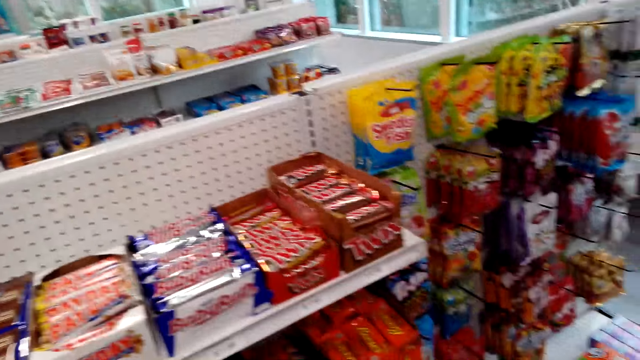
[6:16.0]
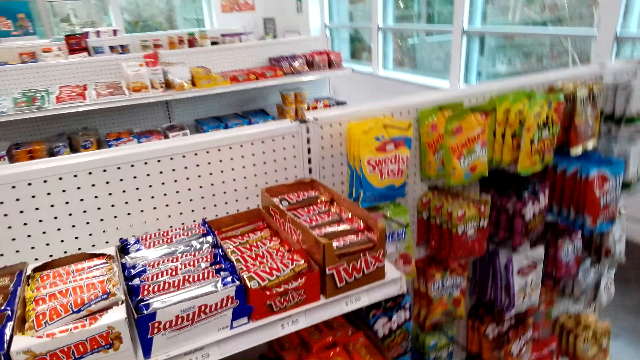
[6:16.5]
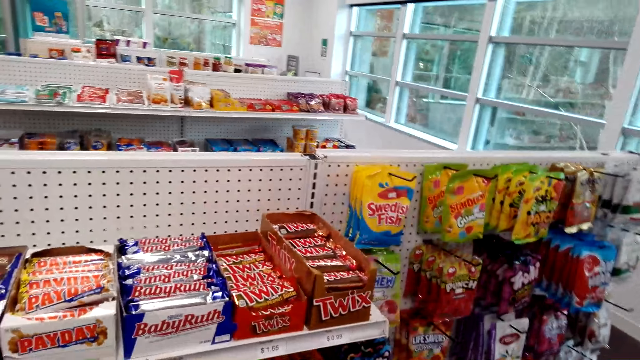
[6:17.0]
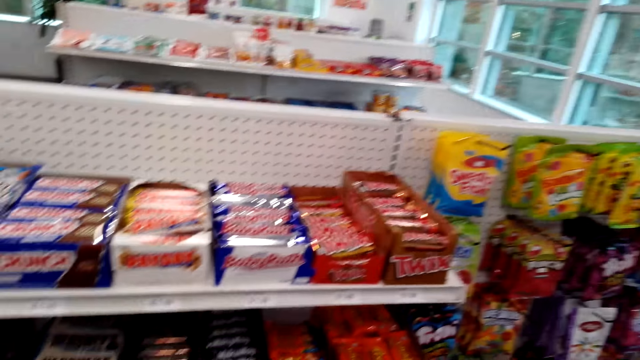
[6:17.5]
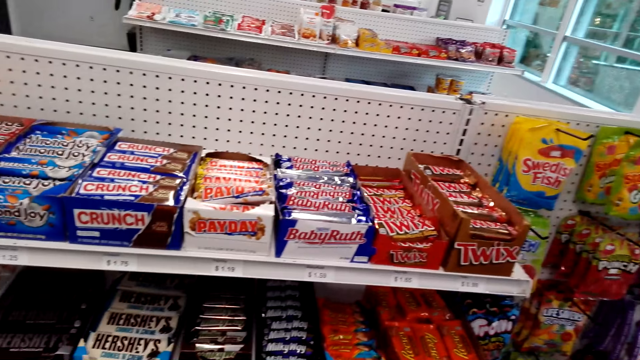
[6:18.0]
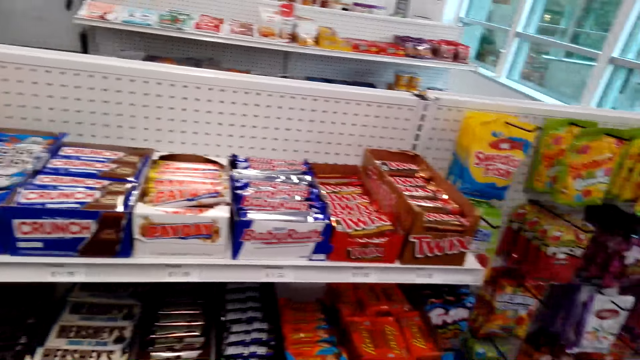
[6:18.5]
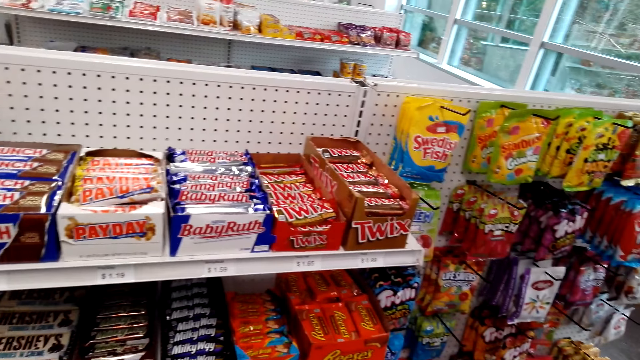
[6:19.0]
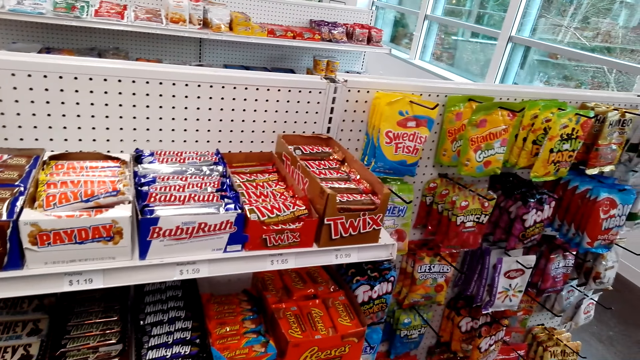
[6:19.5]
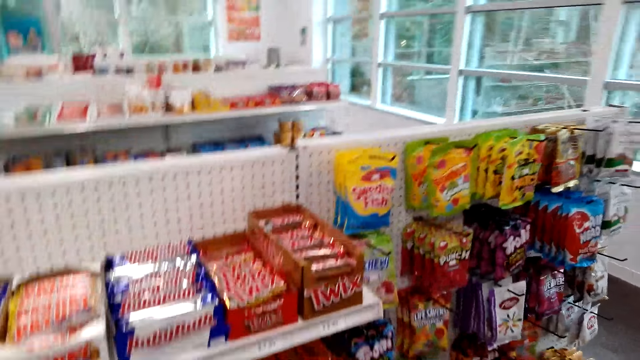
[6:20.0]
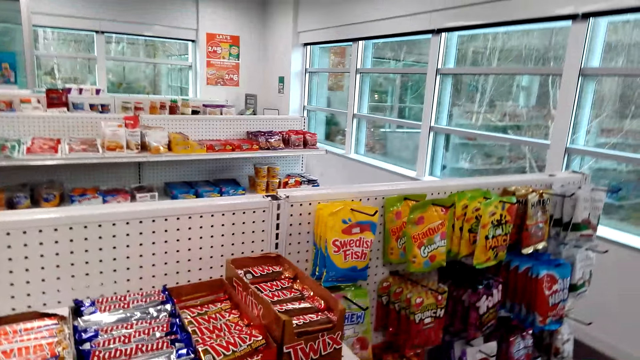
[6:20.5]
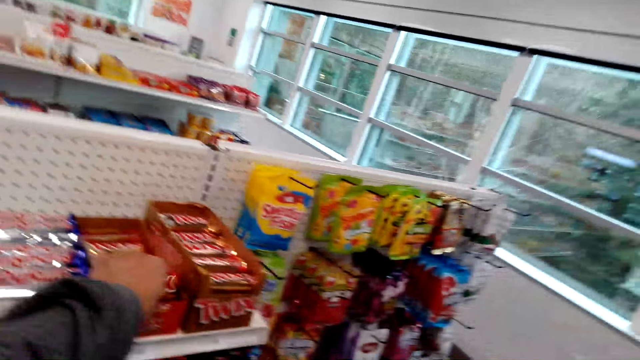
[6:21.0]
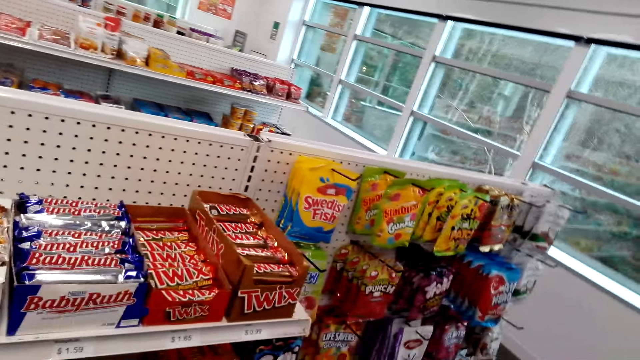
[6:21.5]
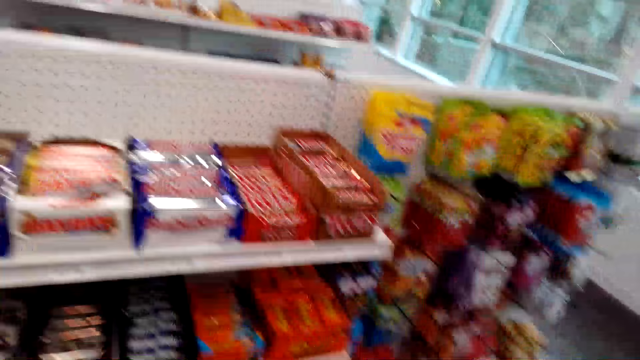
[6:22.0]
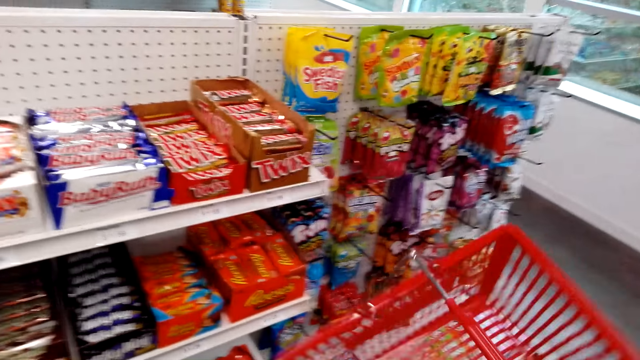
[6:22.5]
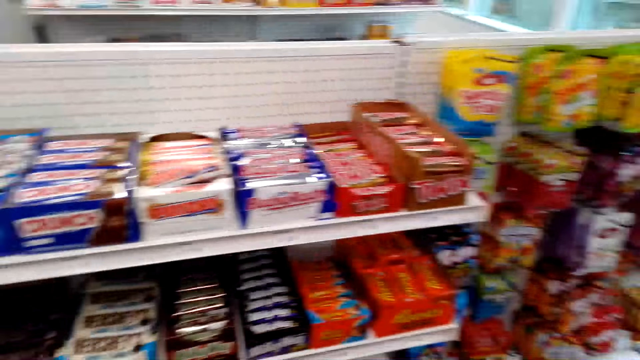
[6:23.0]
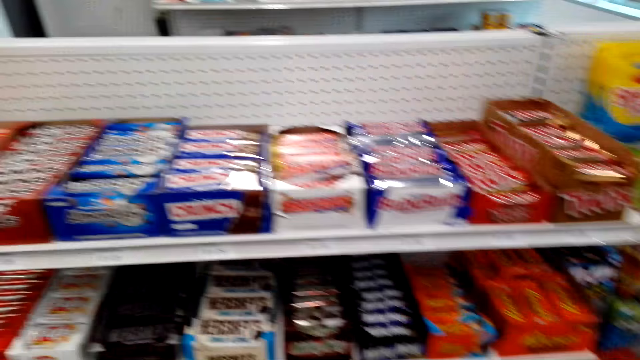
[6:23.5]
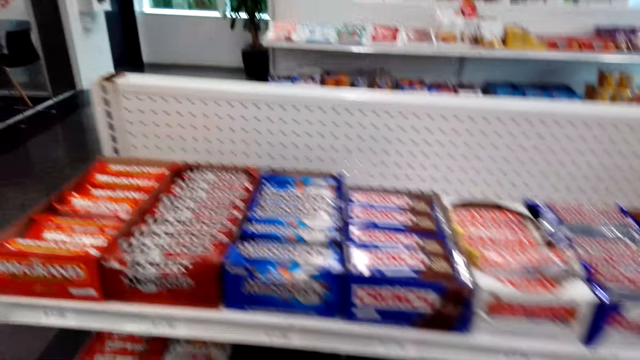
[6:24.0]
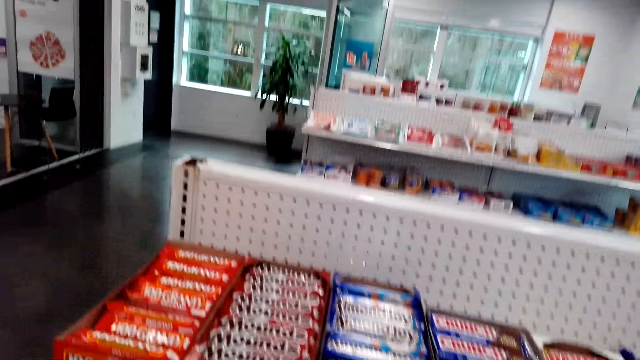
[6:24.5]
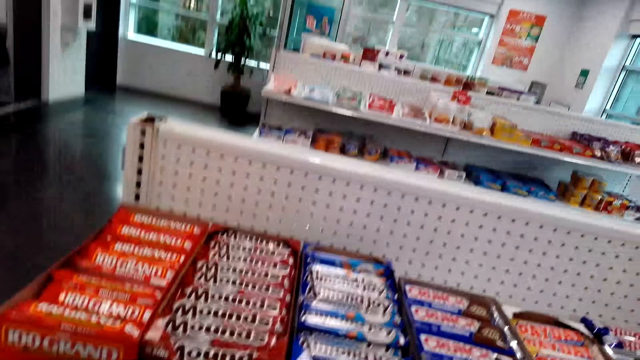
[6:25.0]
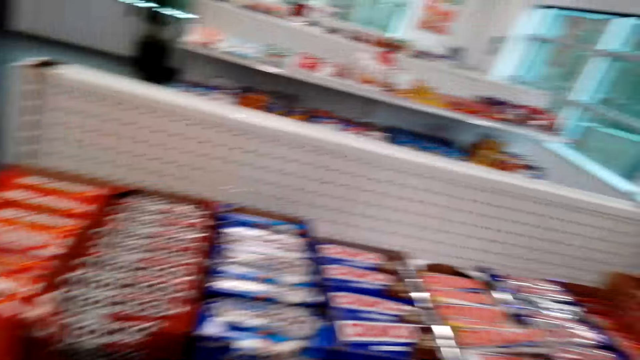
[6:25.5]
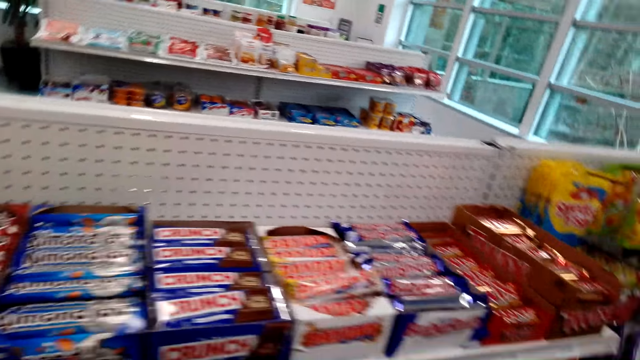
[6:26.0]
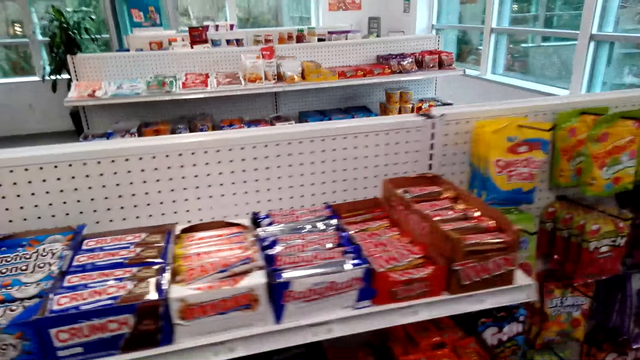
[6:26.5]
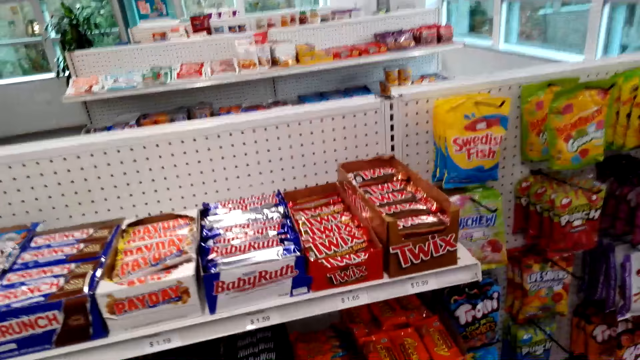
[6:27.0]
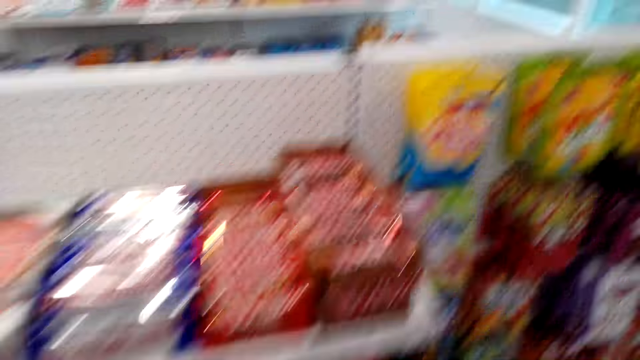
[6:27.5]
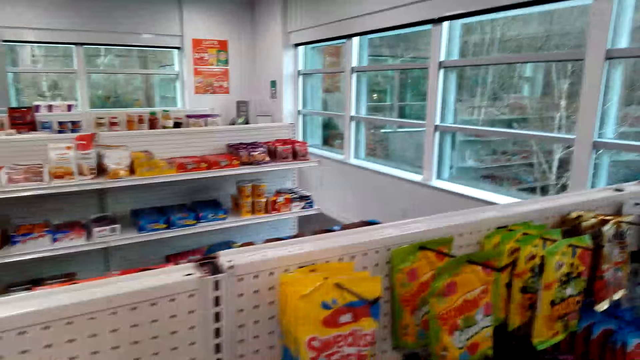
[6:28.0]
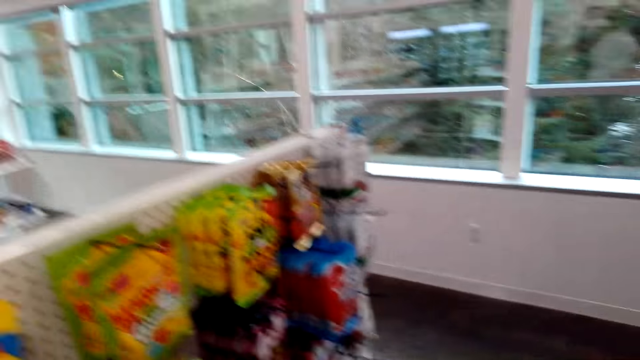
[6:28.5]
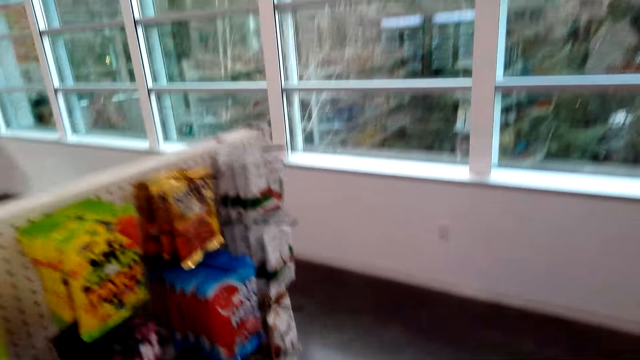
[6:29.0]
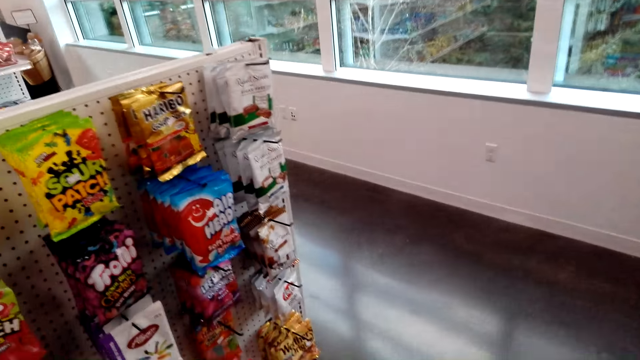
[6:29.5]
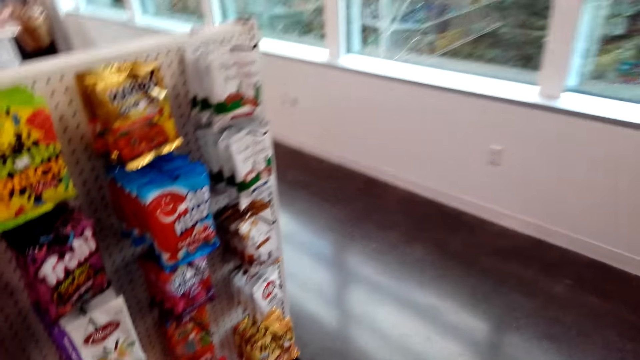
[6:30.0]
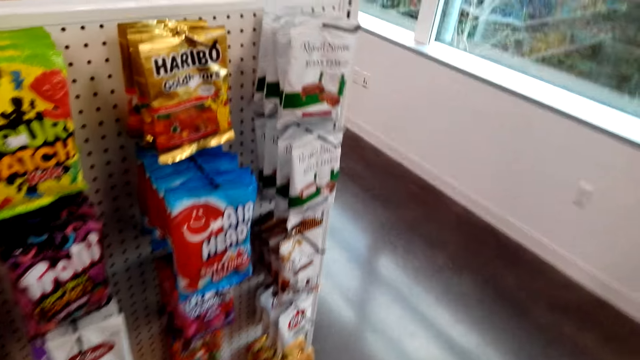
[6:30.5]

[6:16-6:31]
The camera wearer takes the Twix chocolate bar from the box on the shelf. They move the shopping basket. They pick the basket. They look at the items on the shelves. They walk around. They look at the items.

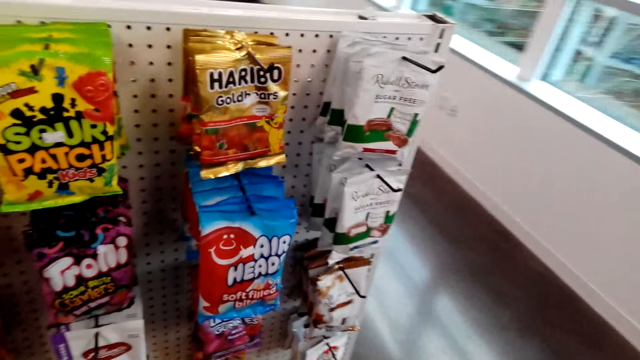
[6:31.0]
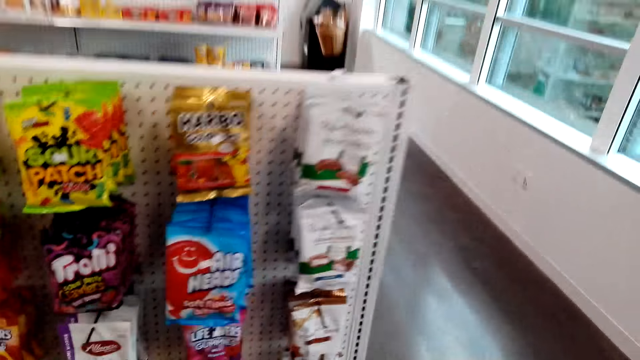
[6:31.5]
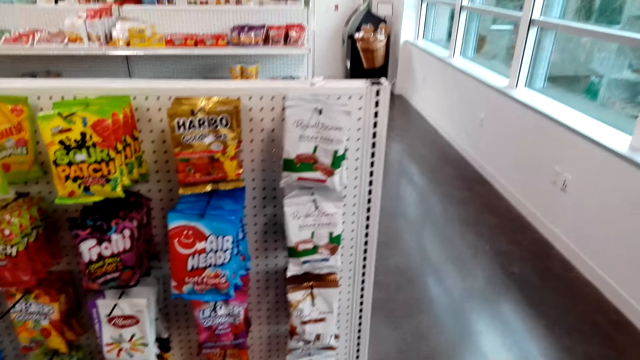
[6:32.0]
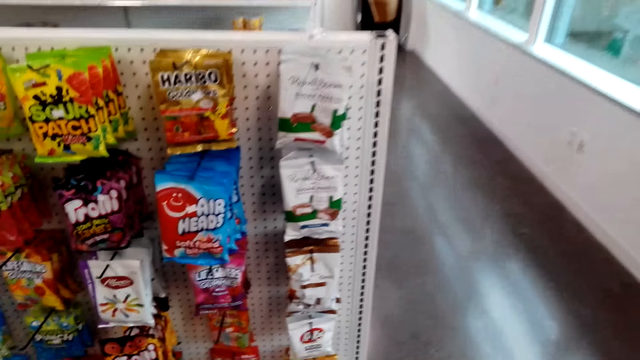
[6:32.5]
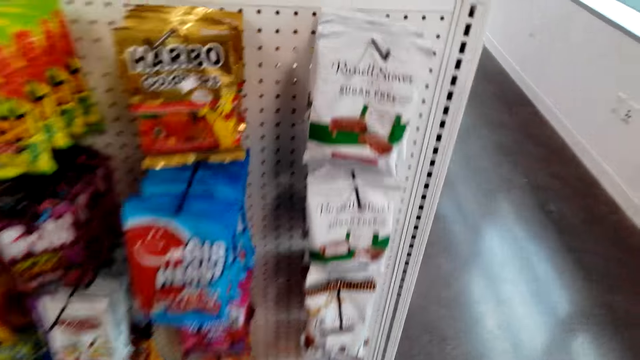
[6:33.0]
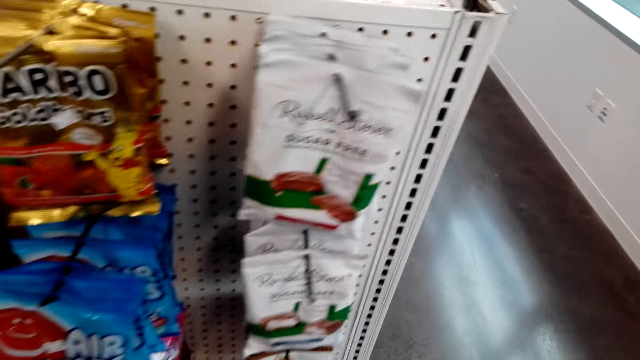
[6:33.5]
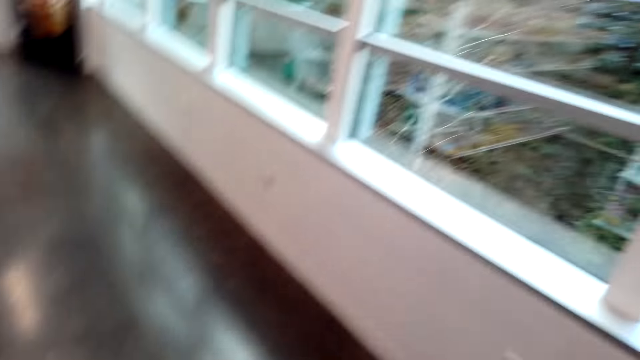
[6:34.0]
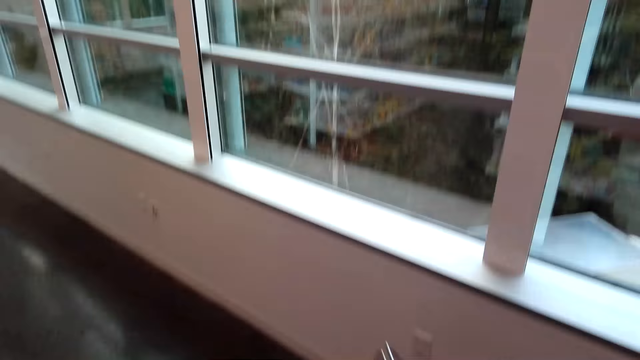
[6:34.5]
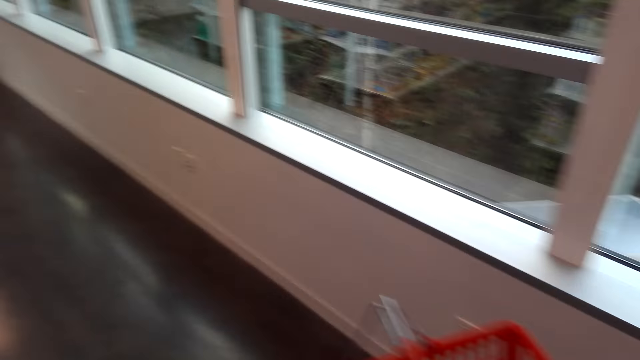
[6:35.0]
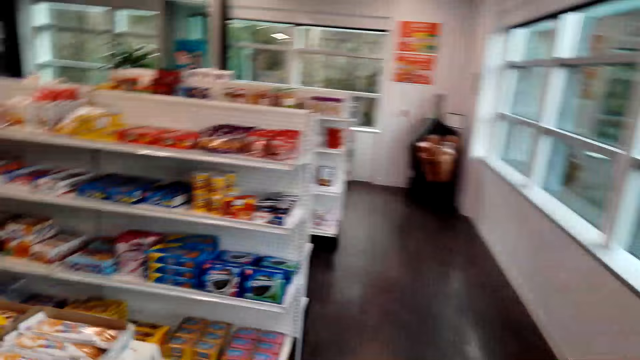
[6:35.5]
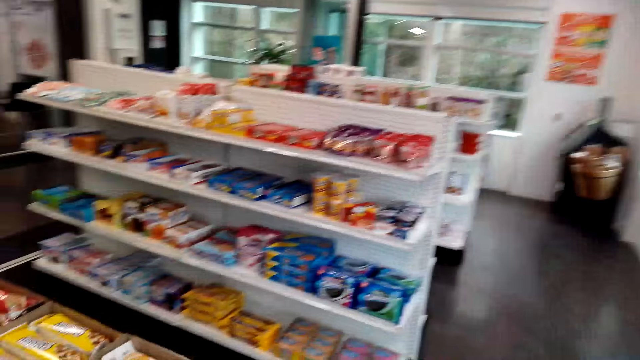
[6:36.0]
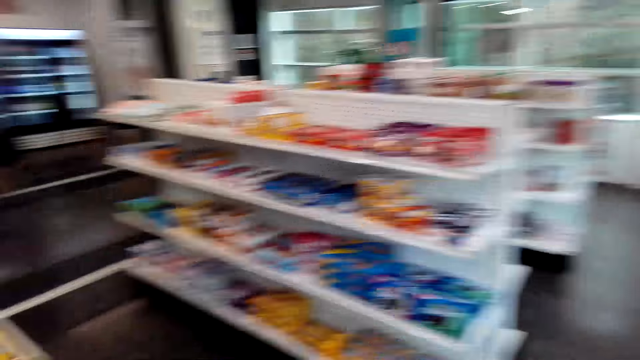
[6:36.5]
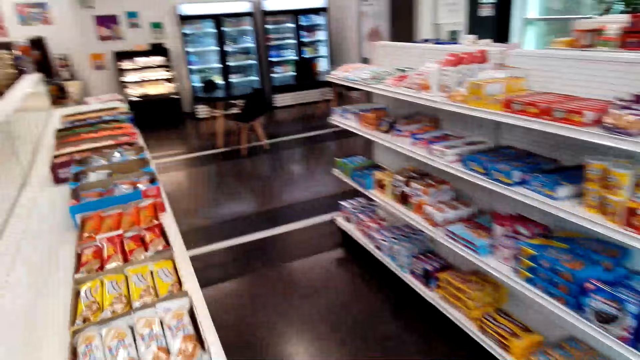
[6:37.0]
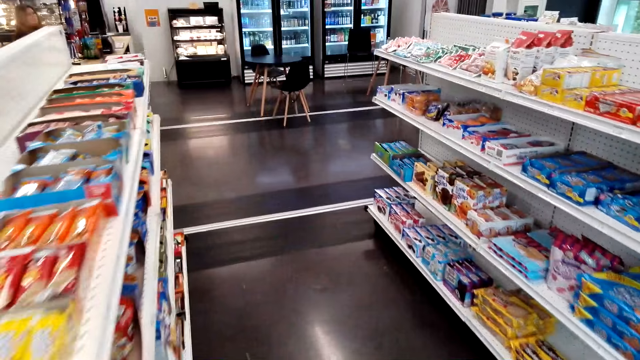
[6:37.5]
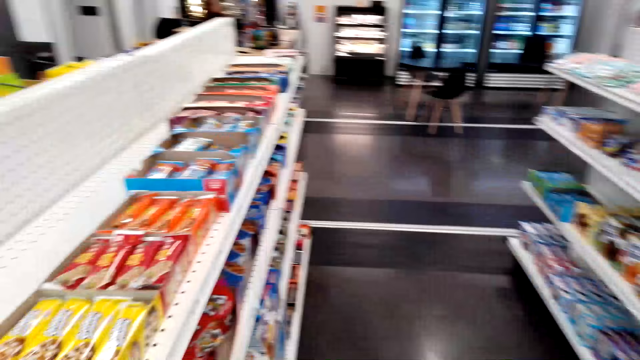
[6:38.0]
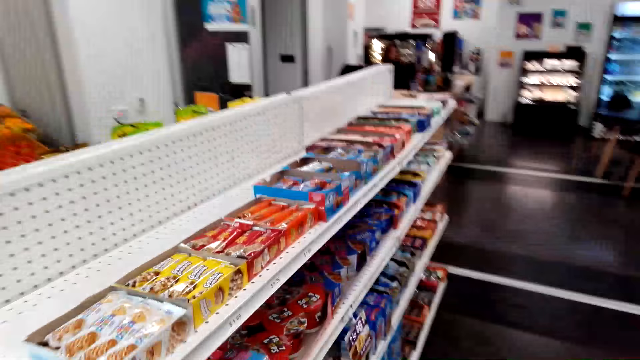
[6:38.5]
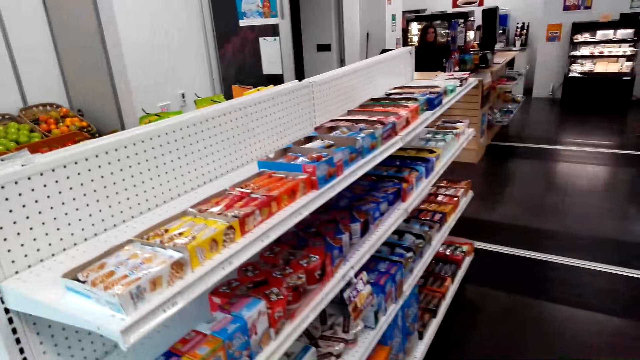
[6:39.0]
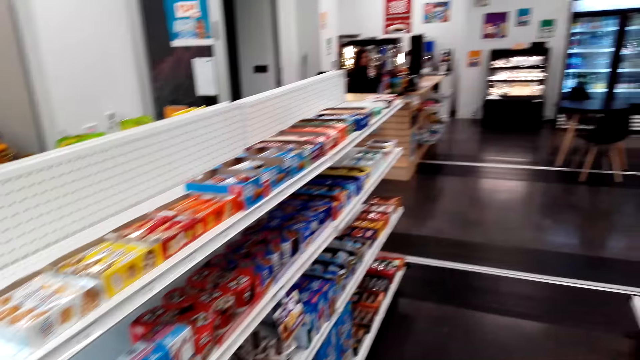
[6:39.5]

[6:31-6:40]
The camera wearer walks. They look at the items on the shelves.
